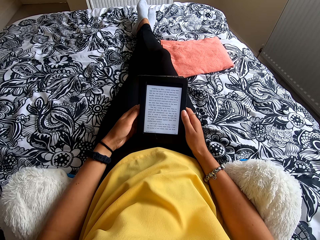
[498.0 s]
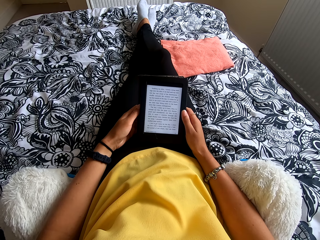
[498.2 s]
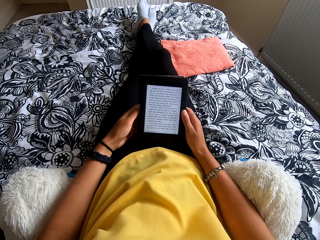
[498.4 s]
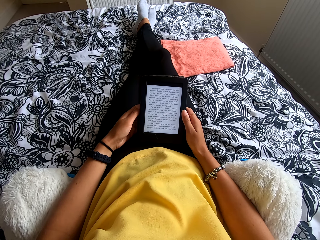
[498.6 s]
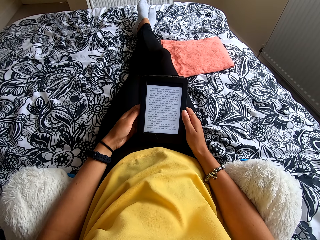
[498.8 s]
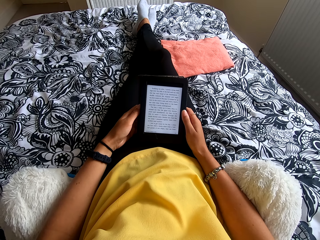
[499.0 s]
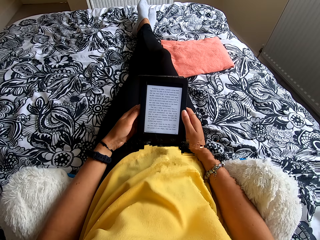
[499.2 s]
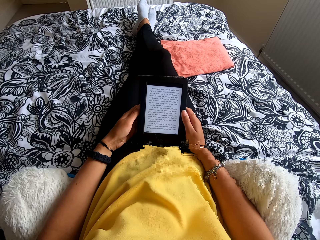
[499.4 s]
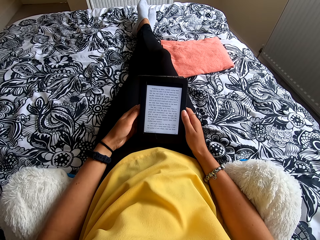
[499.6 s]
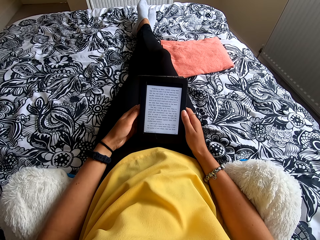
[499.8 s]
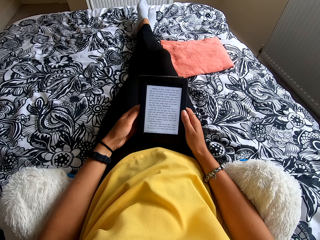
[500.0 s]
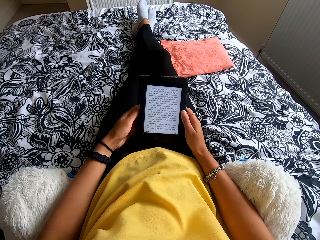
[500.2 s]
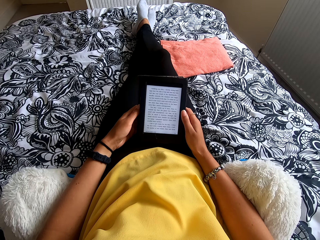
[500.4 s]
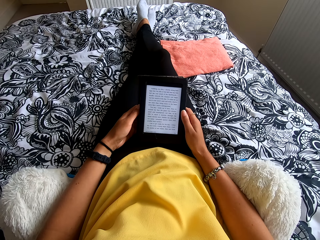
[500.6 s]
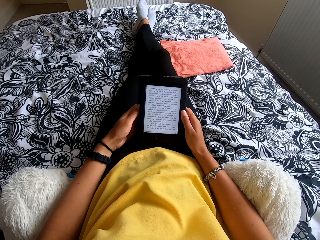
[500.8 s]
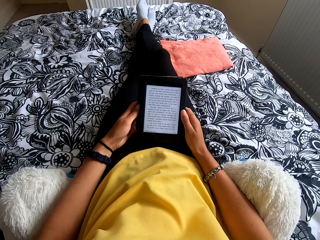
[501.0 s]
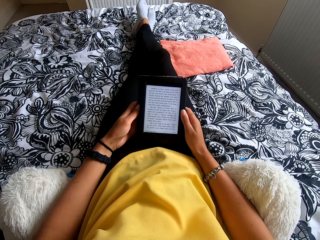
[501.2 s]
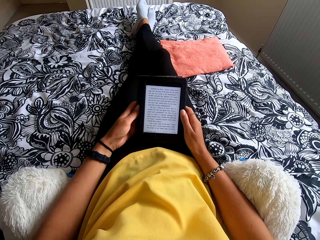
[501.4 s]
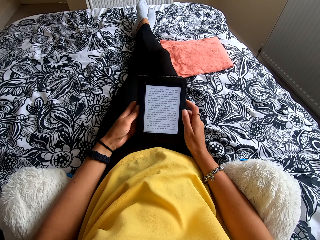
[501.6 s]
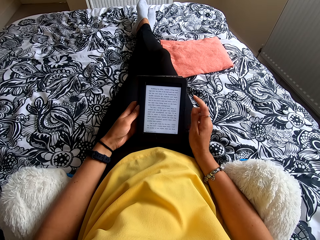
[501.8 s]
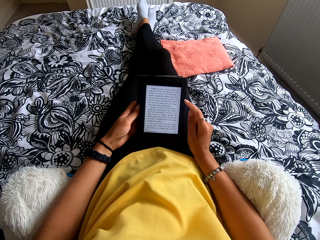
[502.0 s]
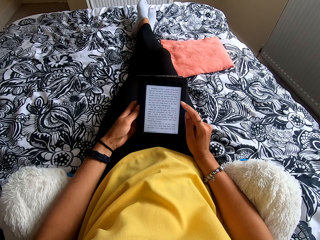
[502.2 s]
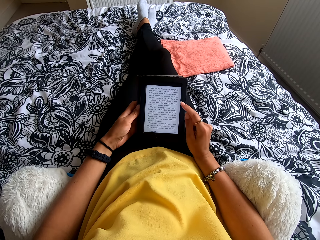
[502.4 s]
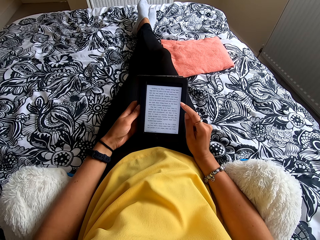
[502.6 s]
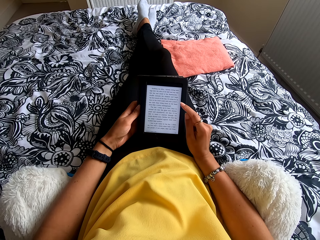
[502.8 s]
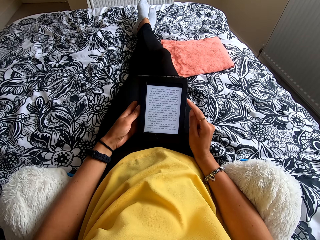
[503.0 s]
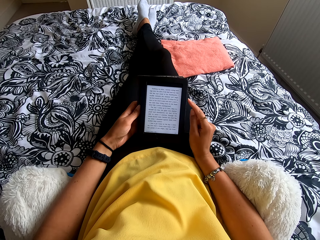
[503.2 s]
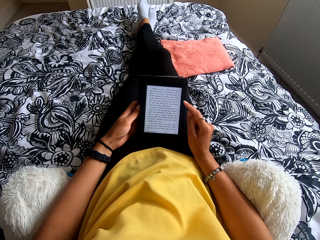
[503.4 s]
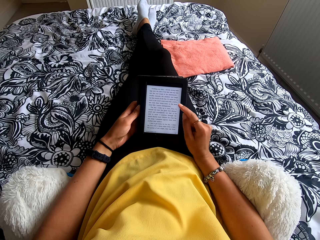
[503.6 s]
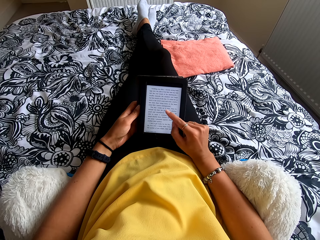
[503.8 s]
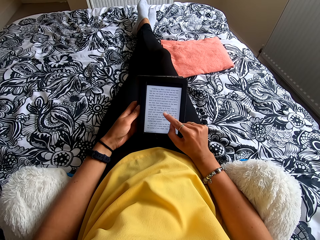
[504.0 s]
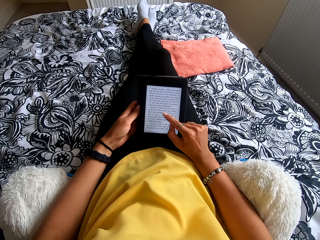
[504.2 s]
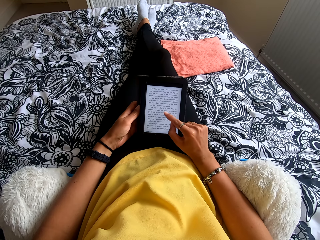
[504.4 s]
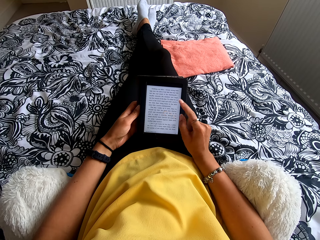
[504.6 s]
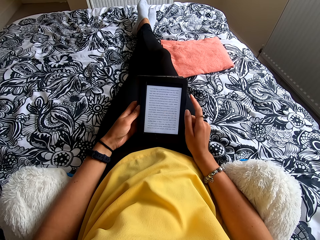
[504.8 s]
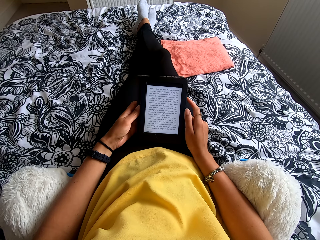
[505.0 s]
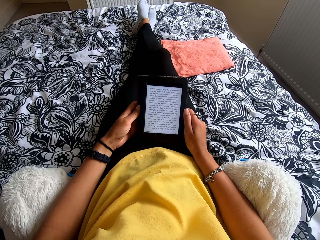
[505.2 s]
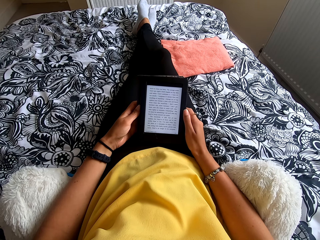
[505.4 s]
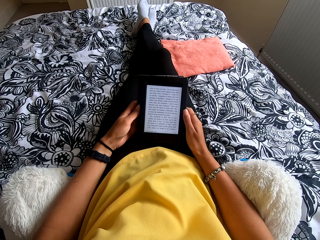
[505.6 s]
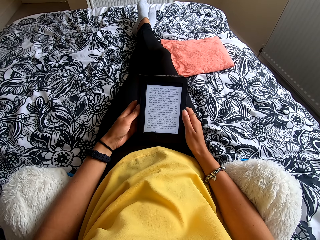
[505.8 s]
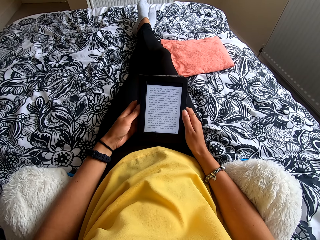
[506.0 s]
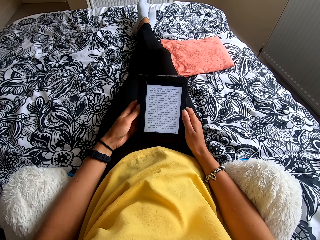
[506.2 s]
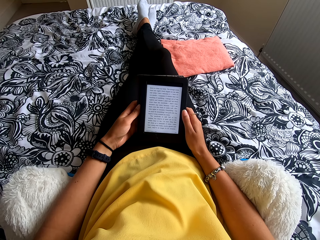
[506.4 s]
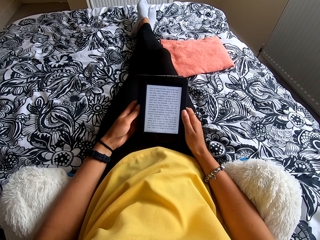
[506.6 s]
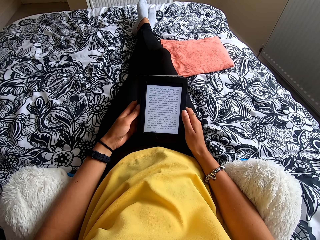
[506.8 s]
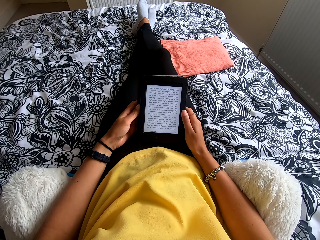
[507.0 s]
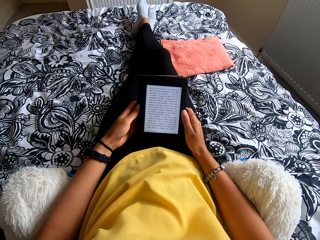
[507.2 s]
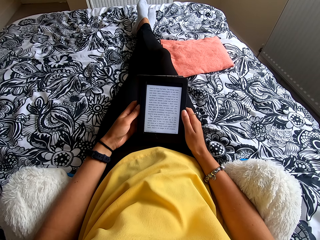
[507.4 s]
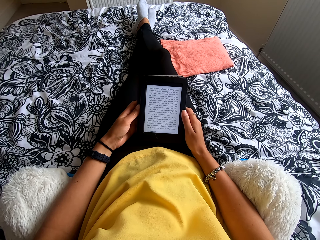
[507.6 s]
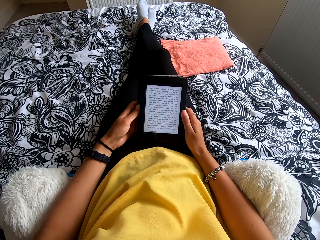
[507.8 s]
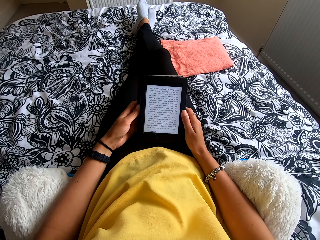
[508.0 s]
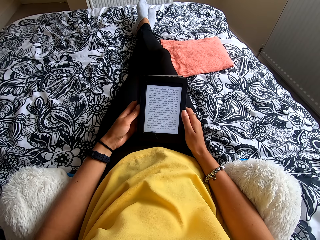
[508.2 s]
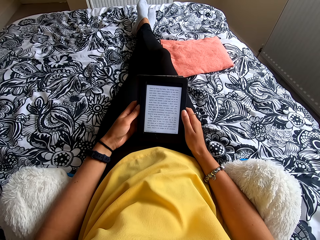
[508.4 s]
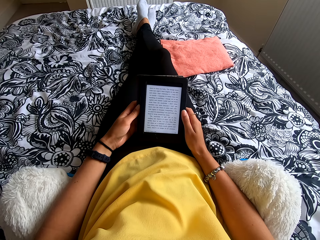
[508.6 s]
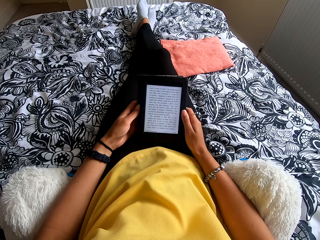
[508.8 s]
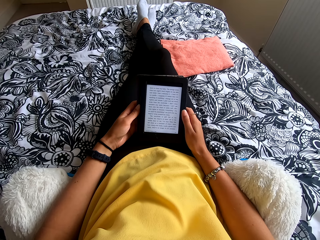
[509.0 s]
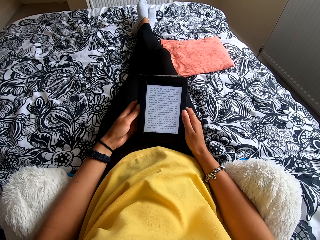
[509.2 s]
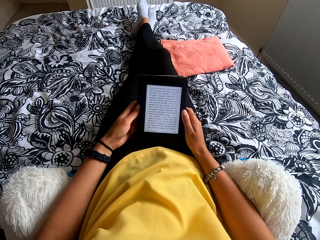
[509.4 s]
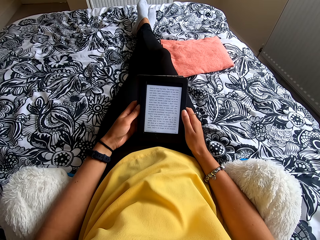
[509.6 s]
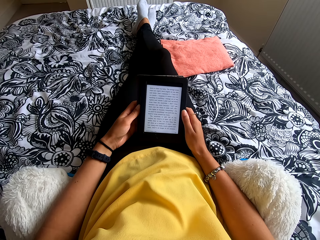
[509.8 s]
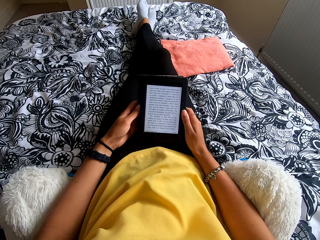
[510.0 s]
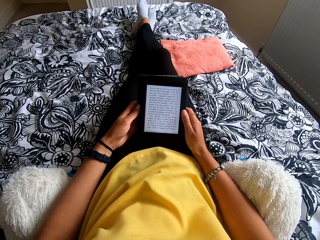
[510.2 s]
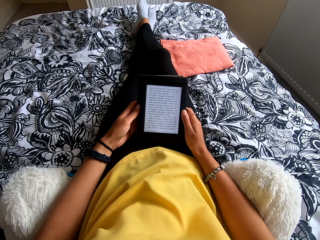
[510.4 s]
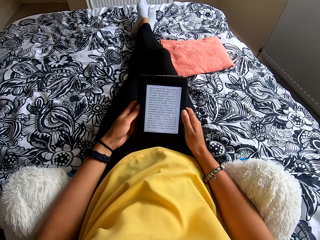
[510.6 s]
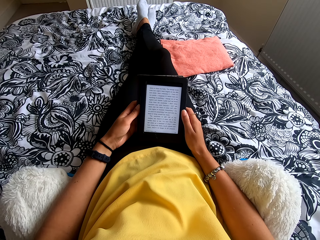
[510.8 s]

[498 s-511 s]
The camera wearer moves the hand. They operate the tablet. They press the ebook reader. They look at the tablet.

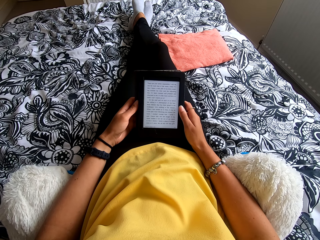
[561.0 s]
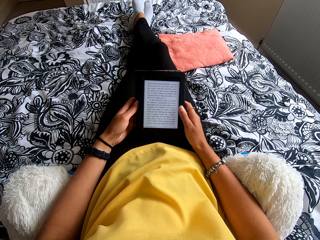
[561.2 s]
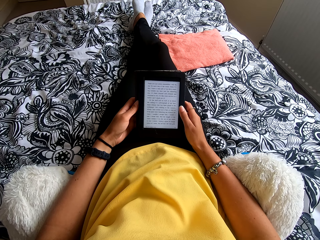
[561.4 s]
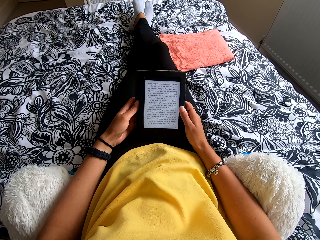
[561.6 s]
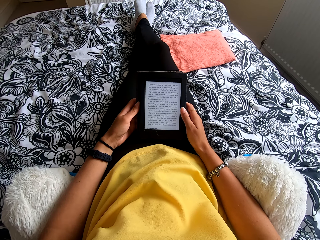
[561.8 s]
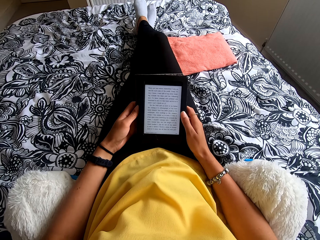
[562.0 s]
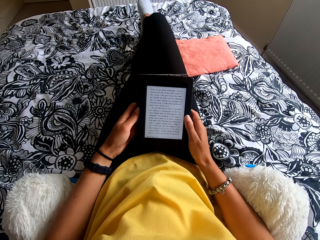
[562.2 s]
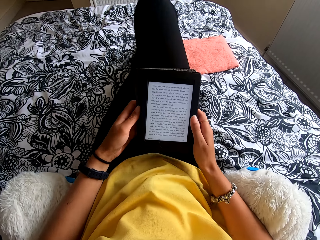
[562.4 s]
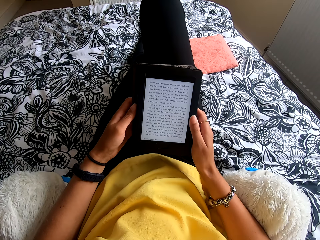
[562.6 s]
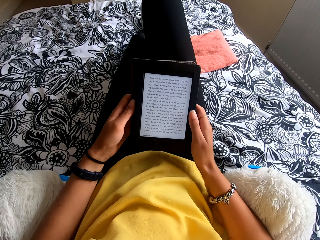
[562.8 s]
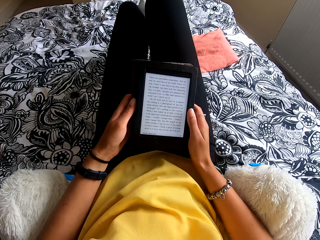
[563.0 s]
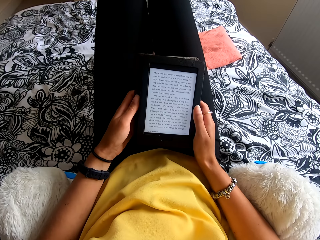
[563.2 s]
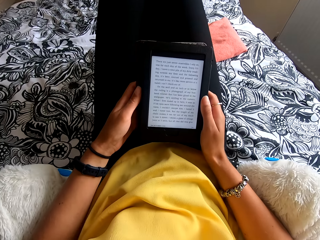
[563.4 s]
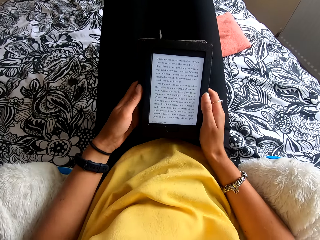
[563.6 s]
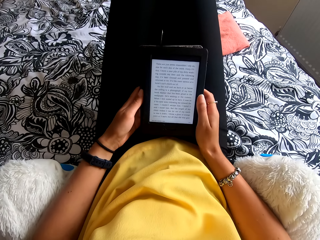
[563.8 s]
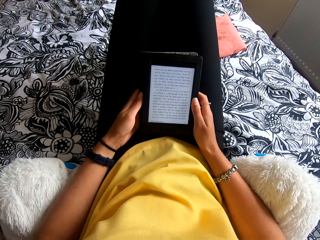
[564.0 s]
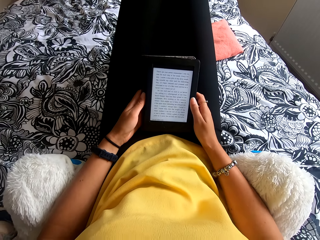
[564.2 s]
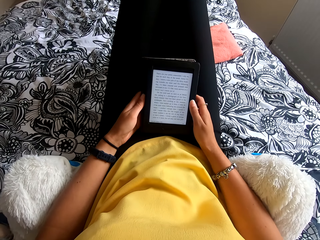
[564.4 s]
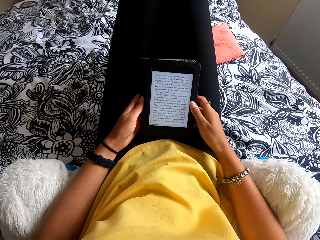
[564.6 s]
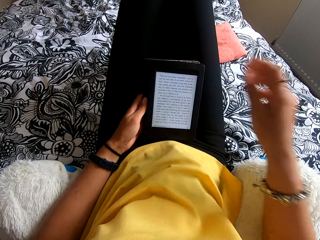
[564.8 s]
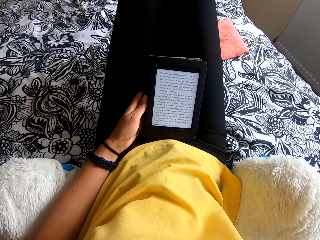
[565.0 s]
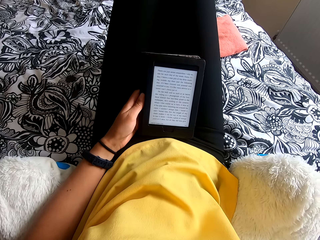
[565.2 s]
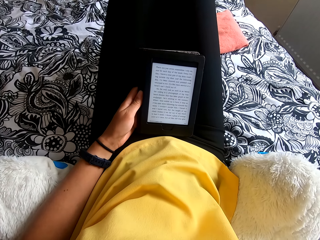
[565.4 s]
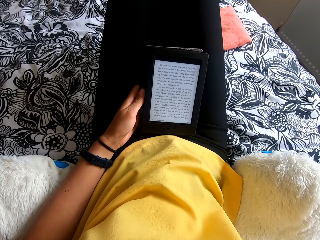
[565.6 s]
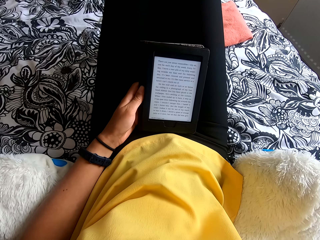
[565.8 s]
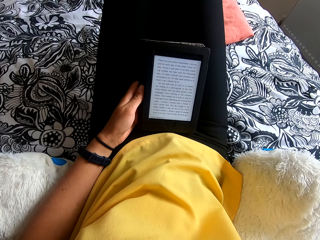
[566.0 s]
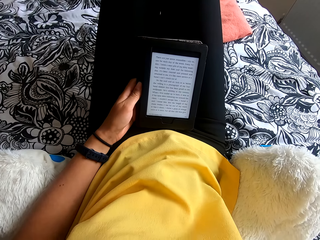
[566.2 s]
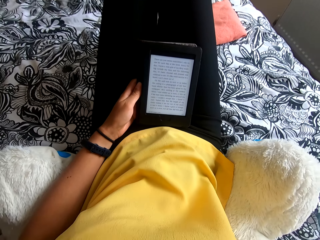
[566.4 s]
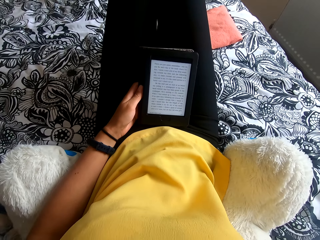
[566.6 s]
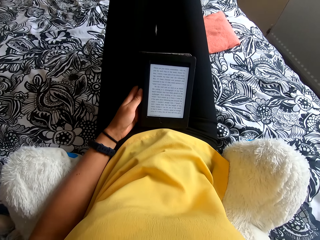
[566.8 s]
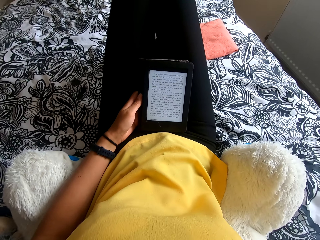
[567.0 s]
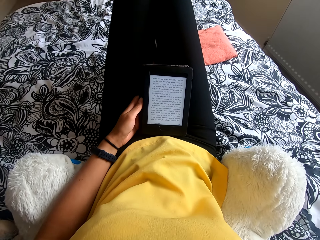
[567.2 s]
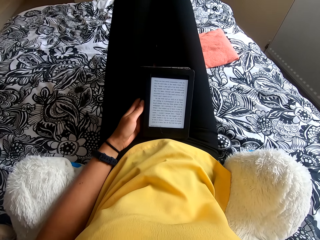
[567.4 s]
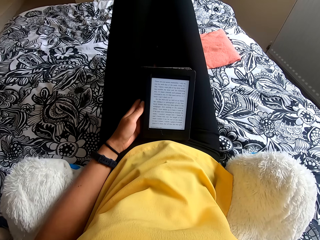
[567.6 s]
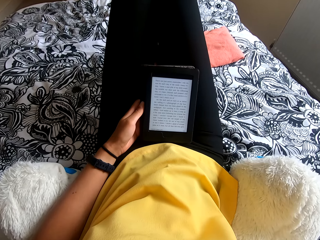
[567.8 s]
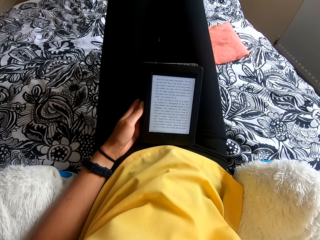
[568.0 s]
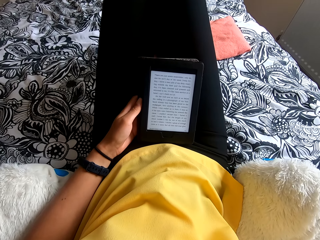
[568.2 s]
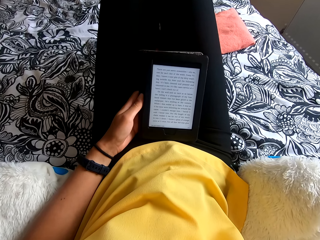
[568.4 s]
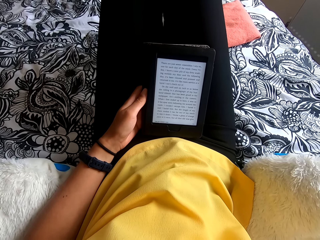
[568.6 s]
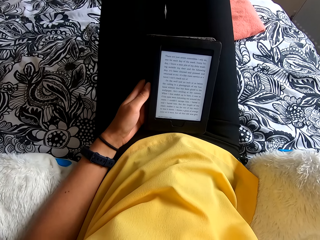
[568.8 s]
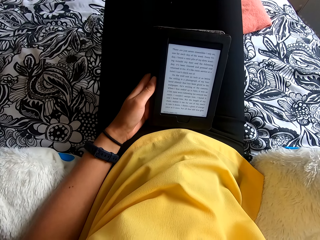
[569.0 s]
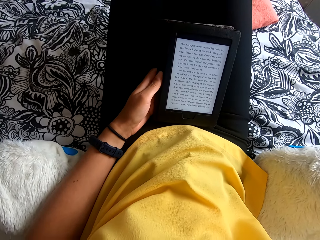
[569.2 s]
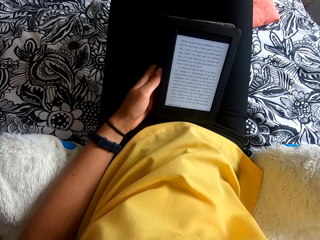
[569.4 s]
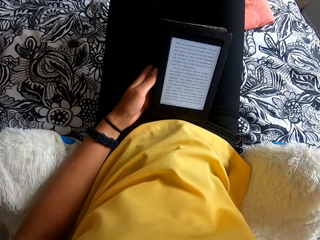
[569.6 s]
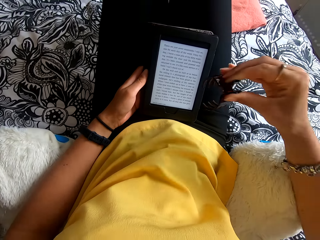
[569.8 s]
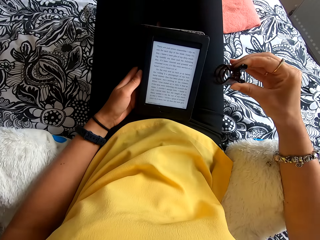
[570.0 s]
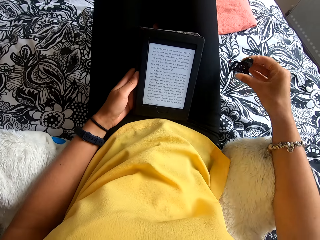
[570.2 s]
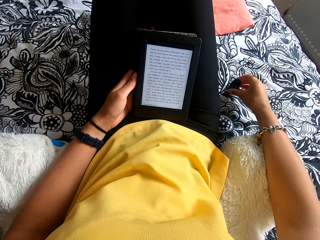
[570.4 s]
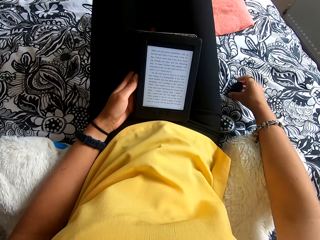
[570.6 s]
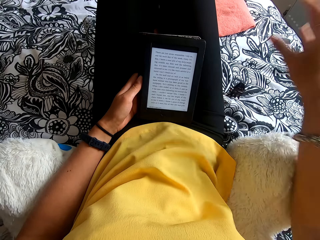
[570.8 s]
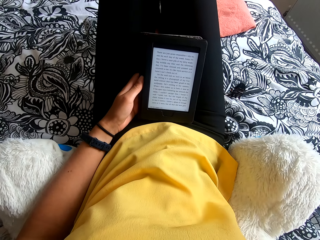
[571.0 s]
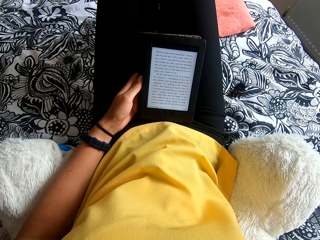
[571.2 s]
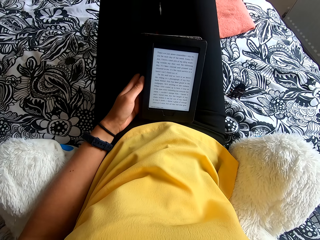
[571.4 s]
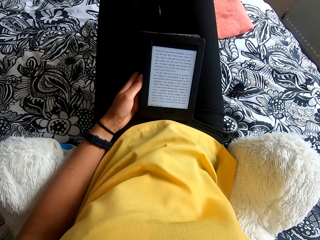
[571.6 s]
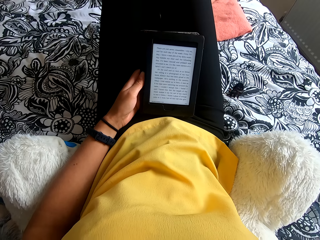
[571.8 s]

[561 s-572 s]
The camera wearer moves her legs up. She removes something on the head. She moves the hand to the camera. She puts the hair band down on the bed. She moves the body on the bed.
